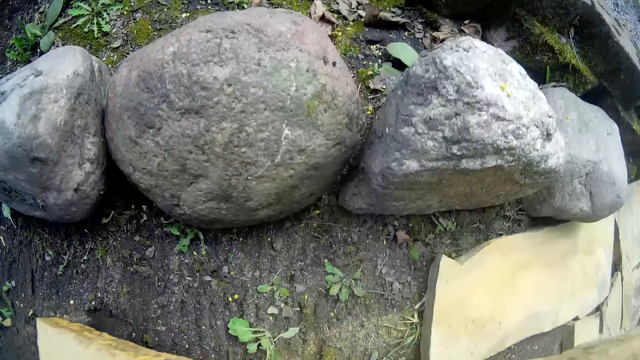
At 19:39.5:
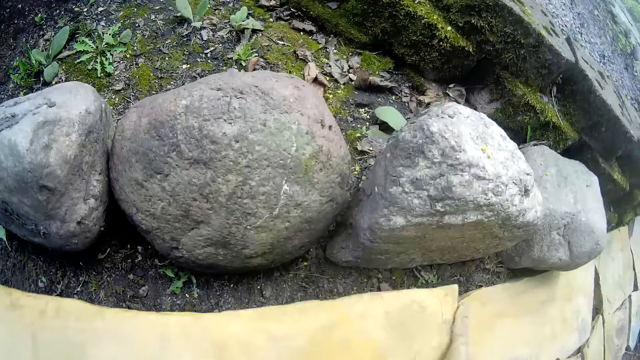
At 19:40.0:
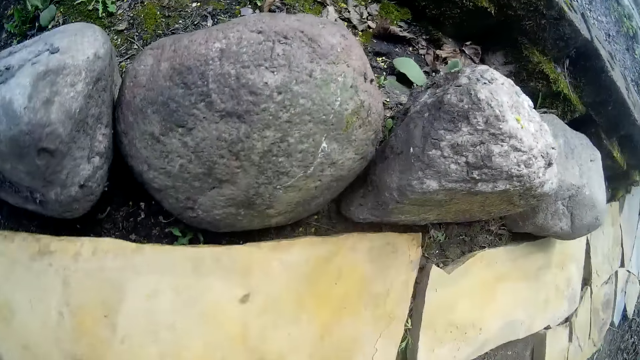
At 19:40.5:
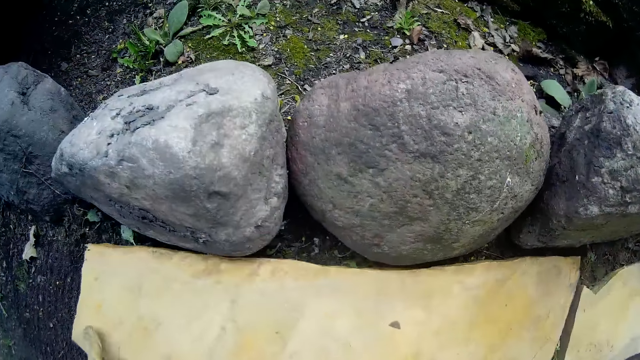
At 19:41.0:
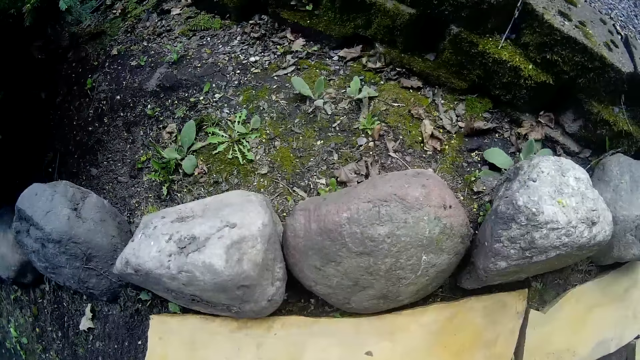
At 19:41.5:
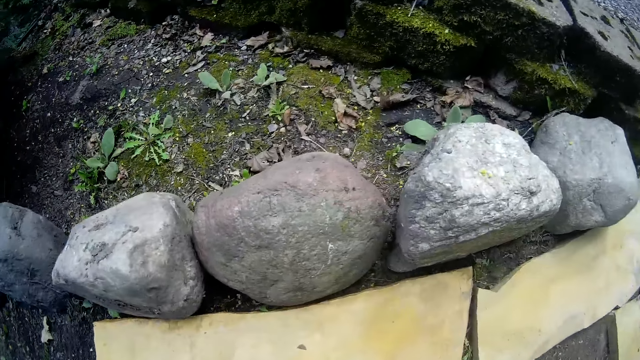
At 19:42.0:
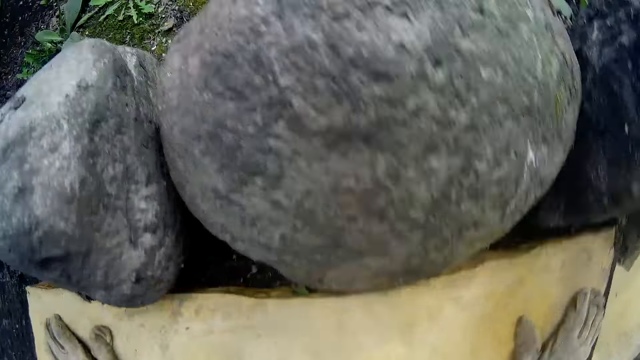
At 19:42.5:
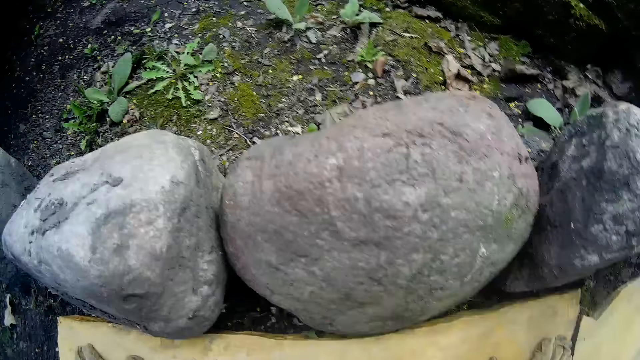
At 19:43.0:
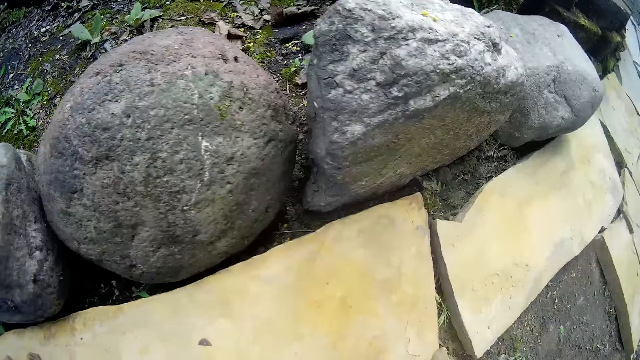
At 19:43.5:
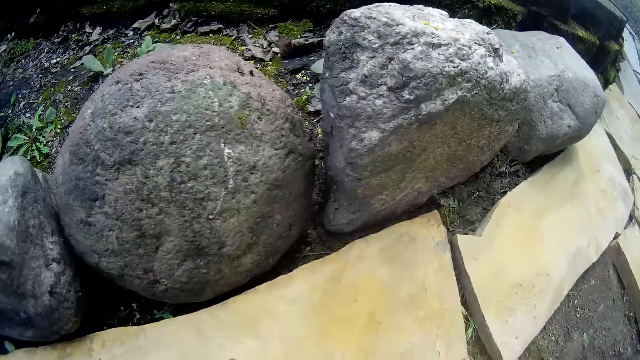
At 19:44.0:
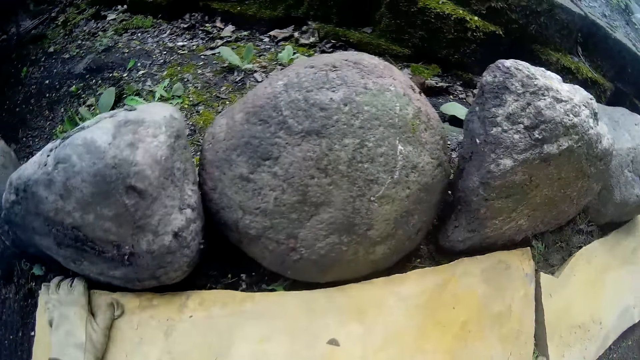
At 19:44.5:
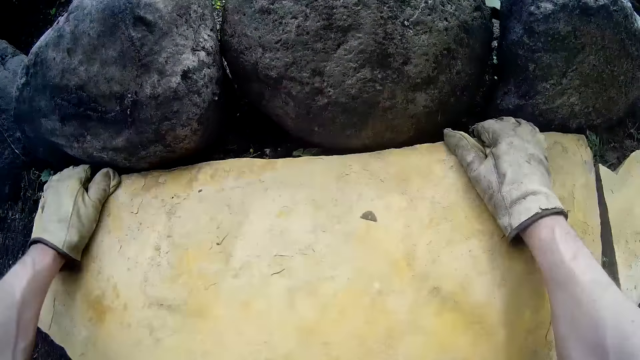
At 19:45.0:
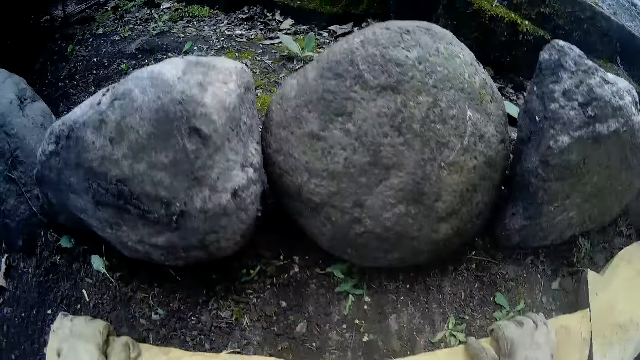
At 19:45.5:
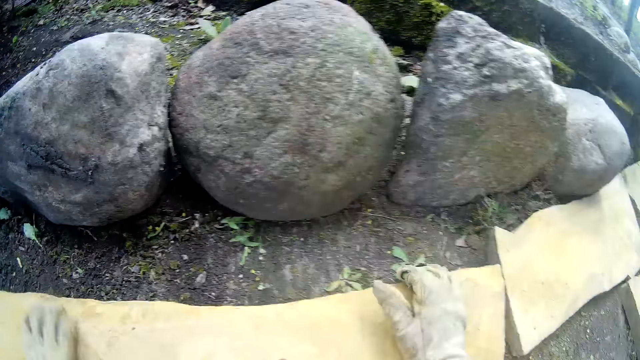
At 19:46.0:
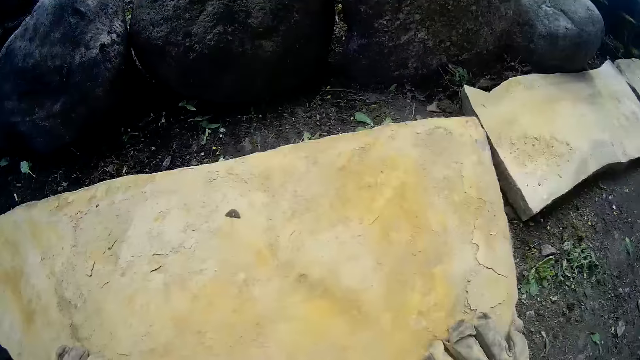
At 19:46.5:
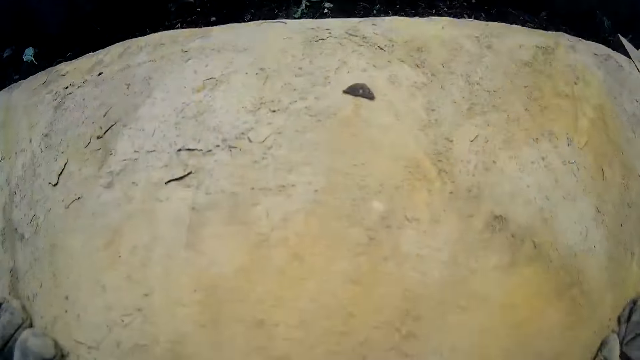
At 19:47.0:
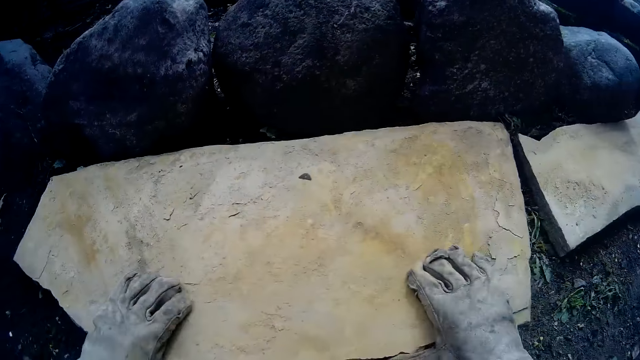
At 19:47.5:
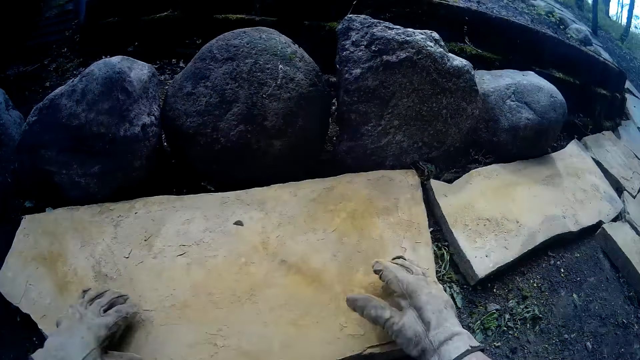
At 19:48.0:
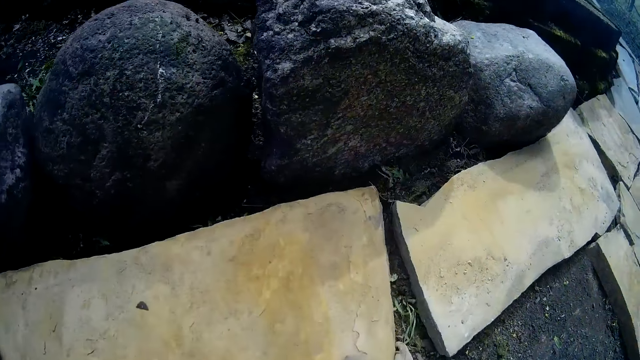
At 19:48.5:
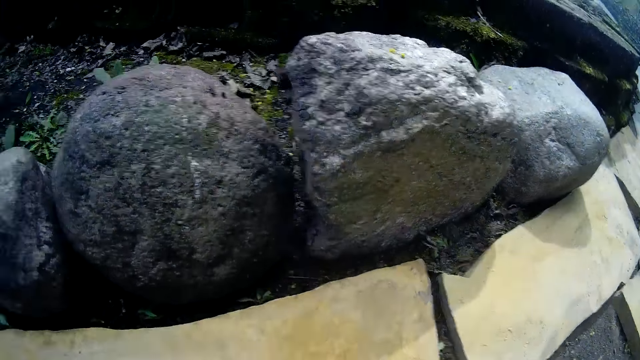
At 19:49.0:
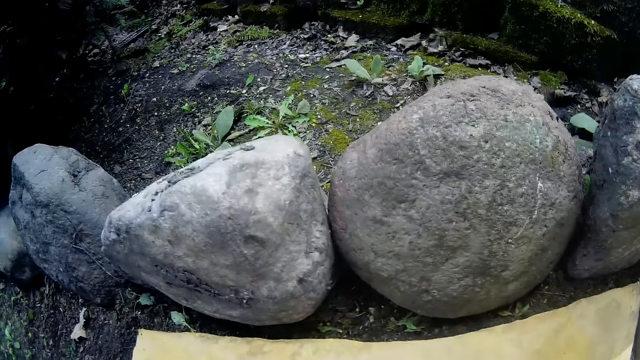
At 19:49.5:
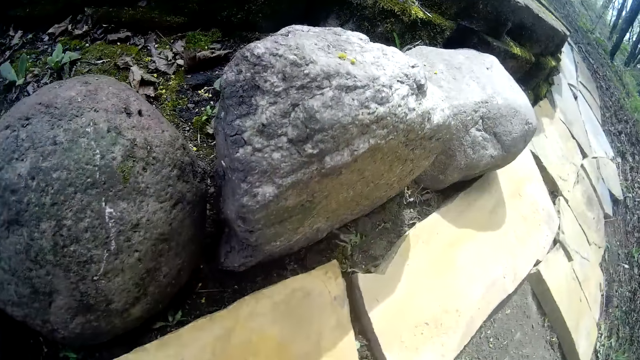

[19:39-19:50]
The camera wearer lifts the stone. They place the concrete stone on the ground with both gloved hands. They push the stone and press the stone down. They shift the concrete stone on the ground with both gloved hands. They pull back both hands and look at the stone.

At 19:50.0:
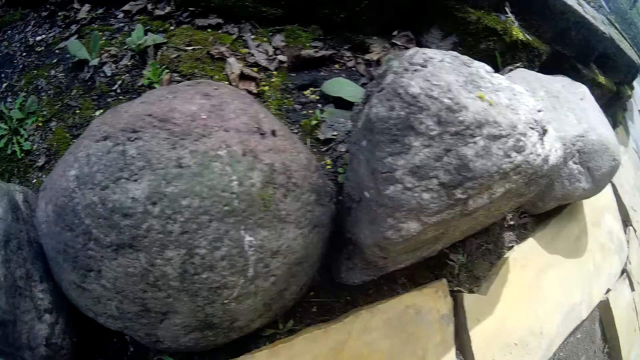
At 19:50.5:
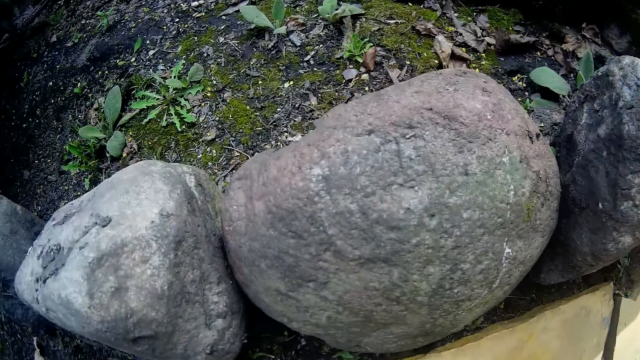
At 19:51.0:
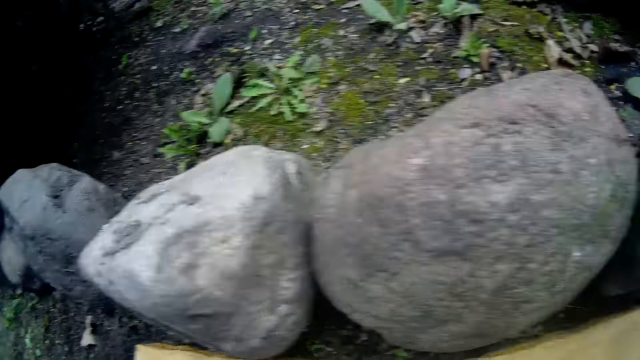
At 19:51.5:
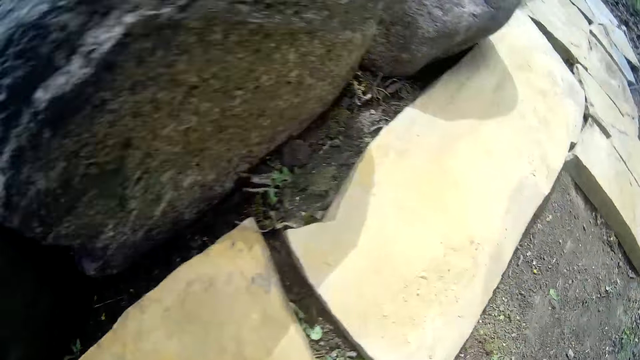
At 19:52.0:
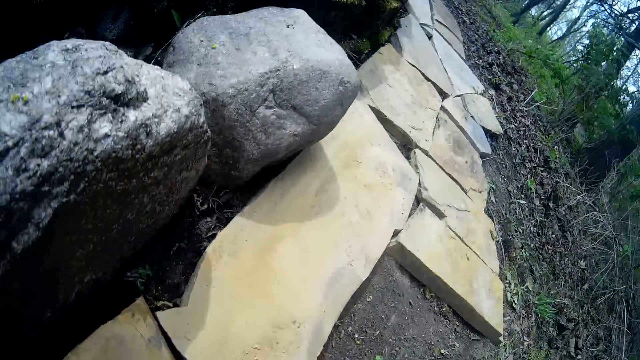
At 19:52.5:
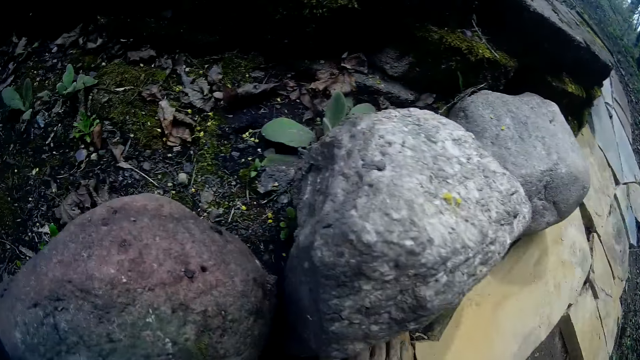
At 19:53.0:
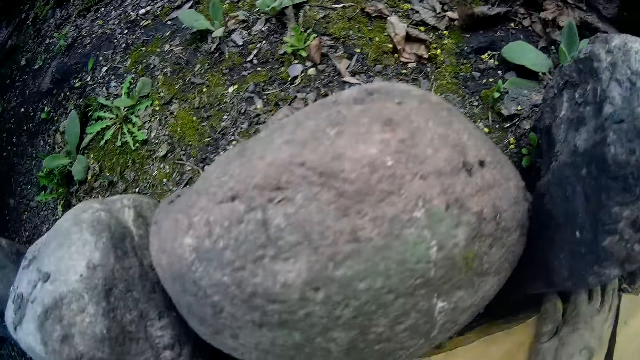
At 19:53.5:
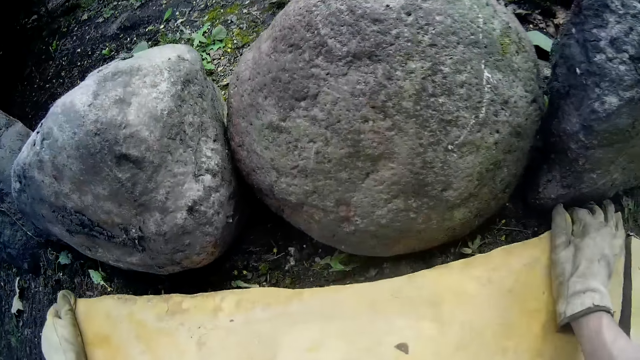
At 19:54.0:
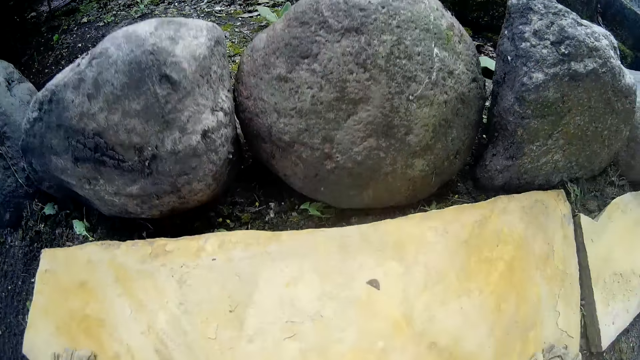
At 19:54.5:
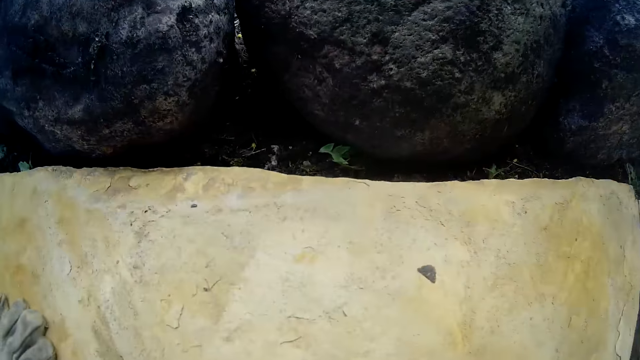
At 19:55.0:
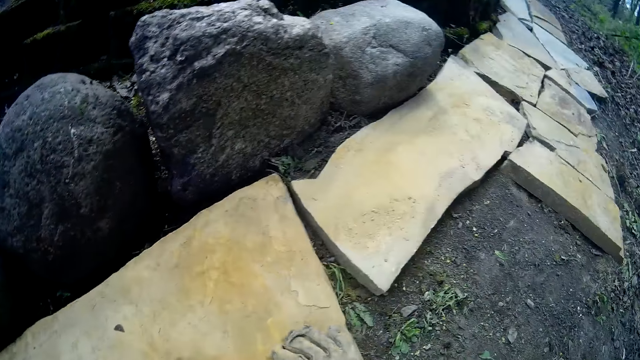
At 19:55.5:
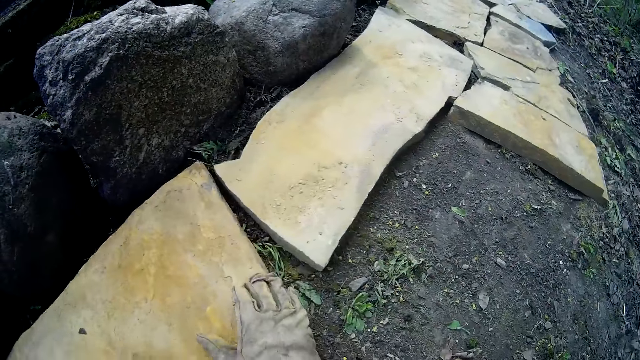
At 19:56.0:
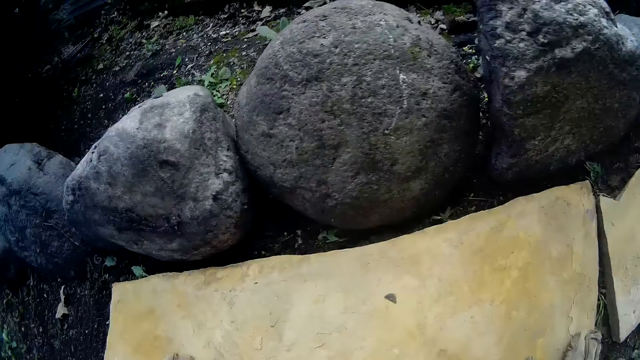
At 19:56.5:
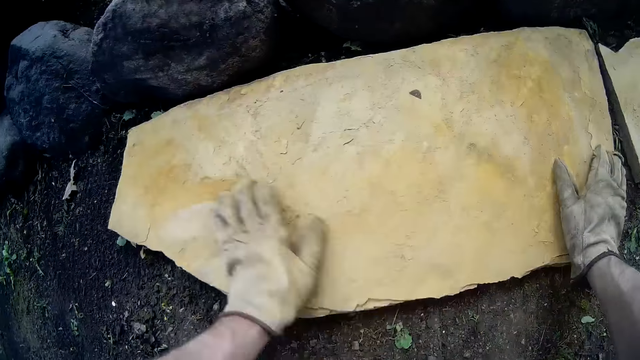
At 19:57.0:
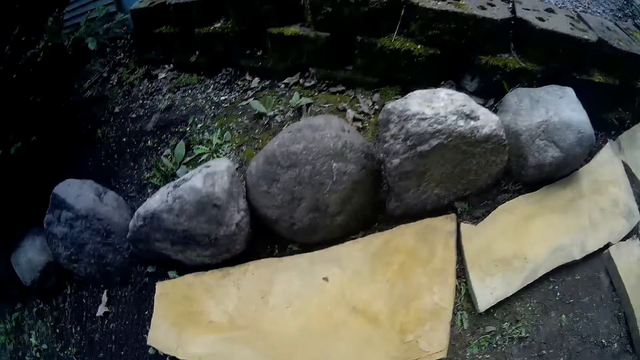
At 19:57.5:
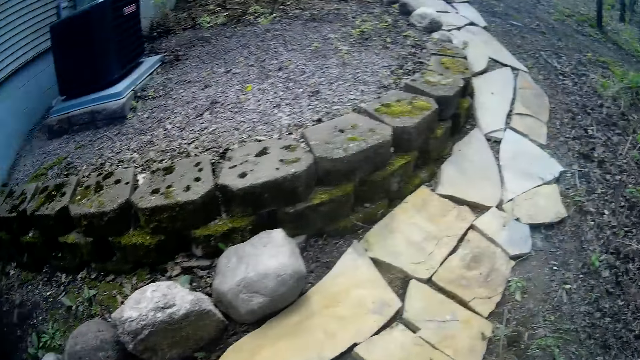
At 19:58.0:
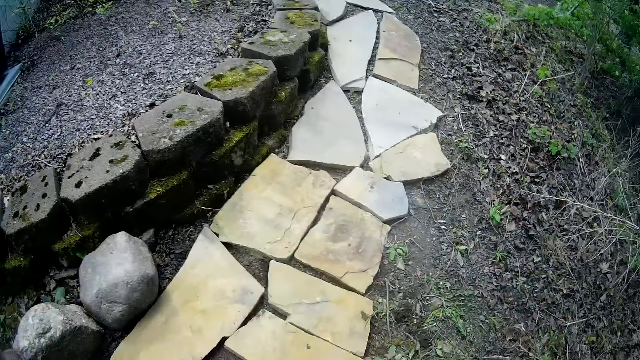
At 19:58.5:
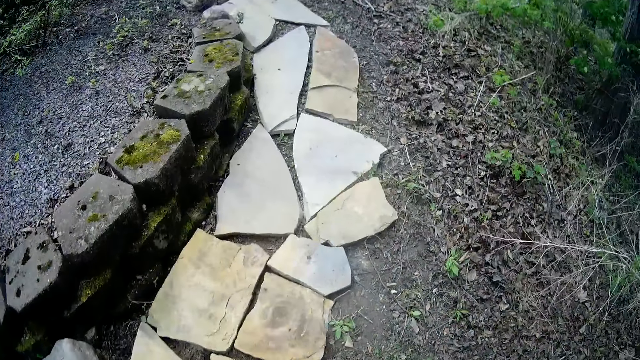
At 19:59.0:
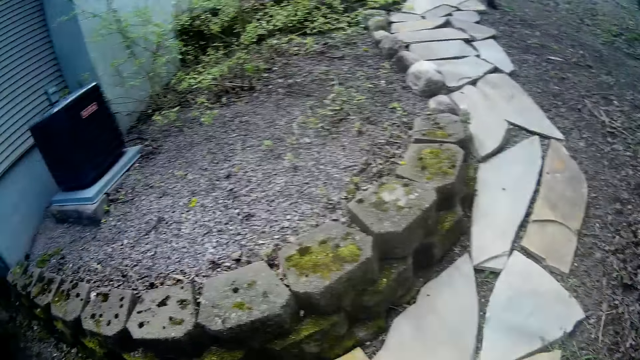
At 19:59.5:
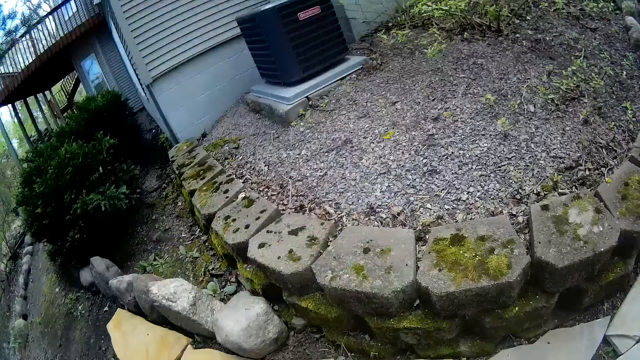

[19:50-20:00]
The camera wearer moves the stone on the ground, looks at the stone, stands up, makes a step, and lifts both hands. They walk towards the pallet. They adjust the camera.
